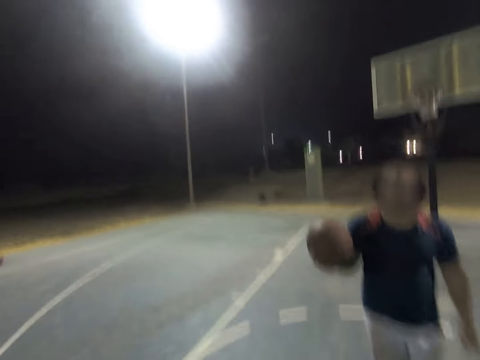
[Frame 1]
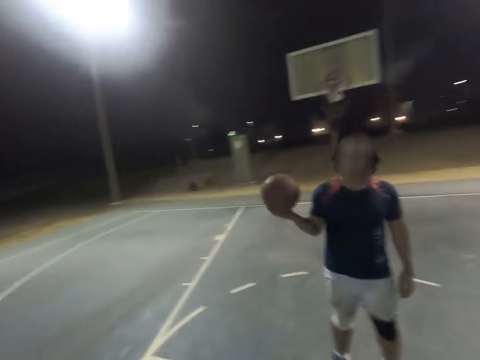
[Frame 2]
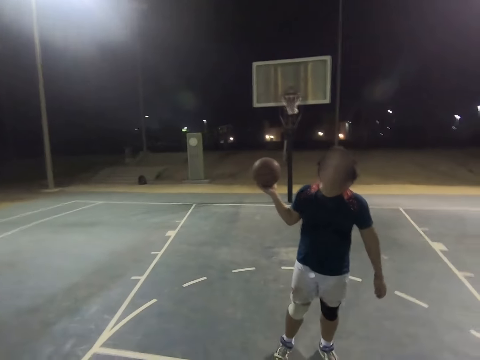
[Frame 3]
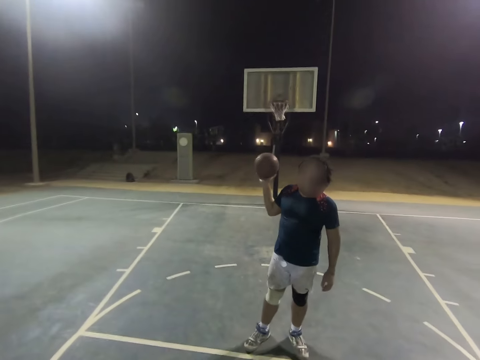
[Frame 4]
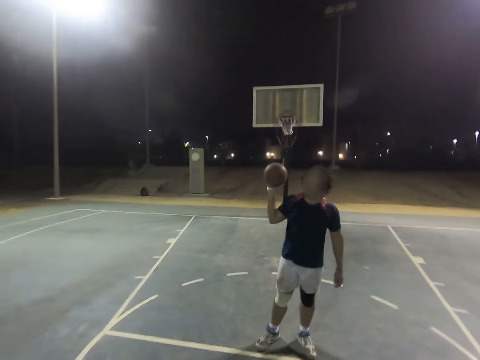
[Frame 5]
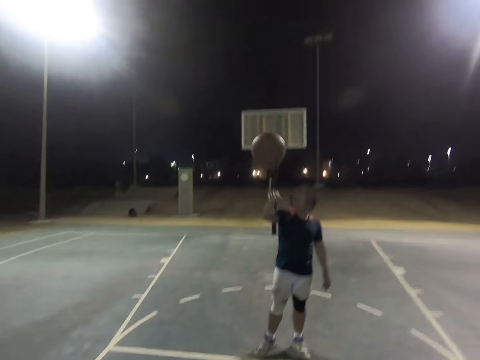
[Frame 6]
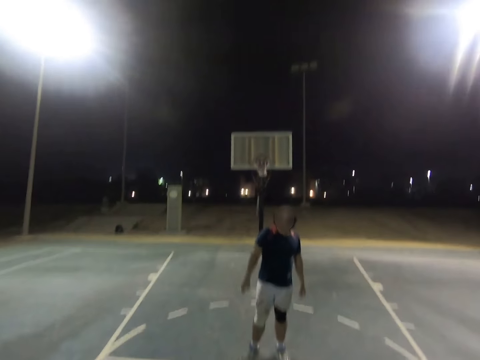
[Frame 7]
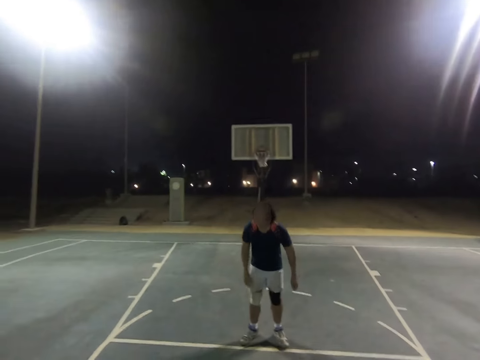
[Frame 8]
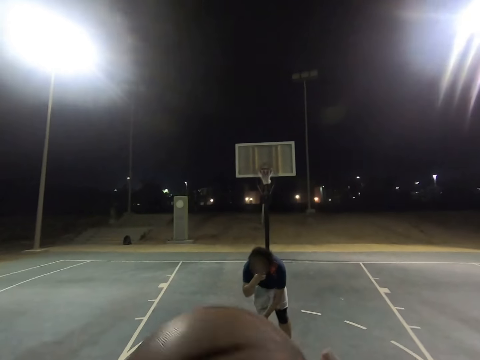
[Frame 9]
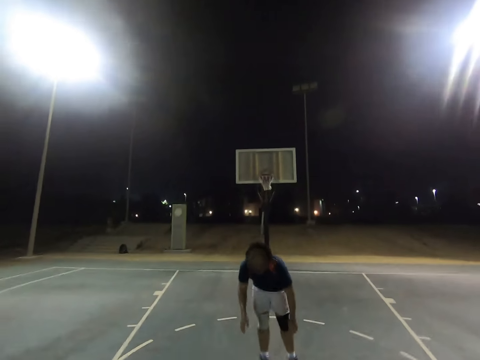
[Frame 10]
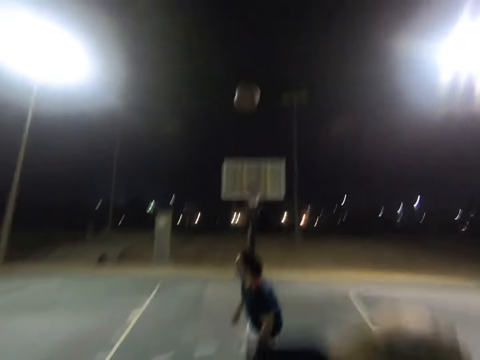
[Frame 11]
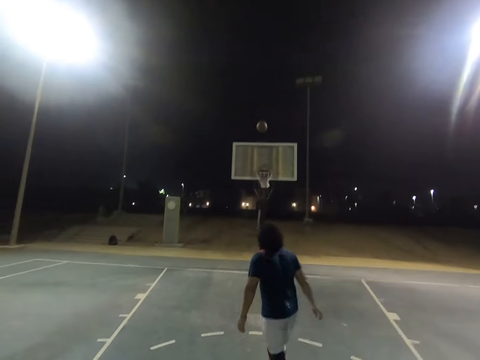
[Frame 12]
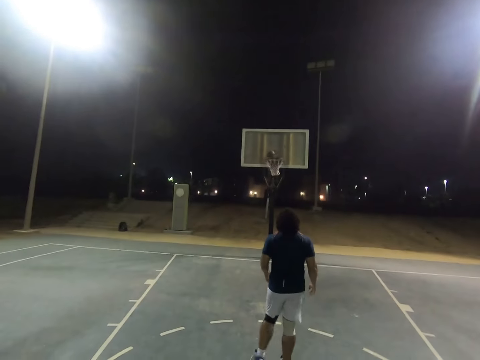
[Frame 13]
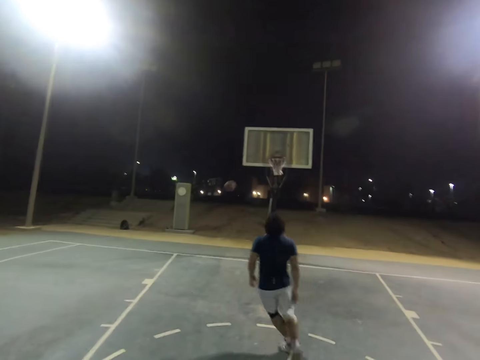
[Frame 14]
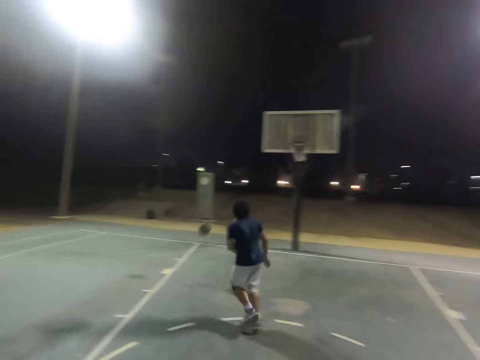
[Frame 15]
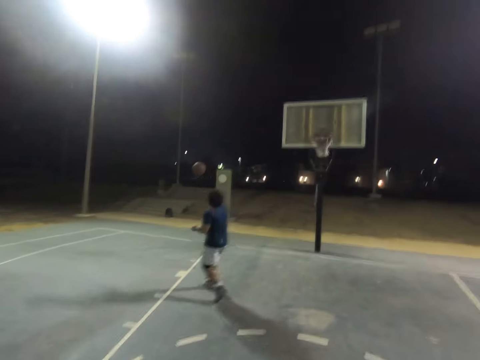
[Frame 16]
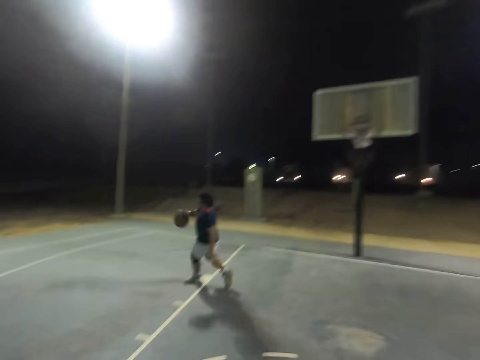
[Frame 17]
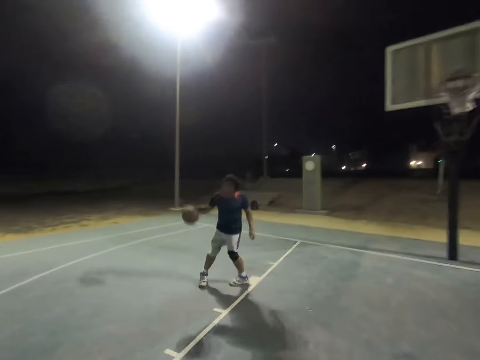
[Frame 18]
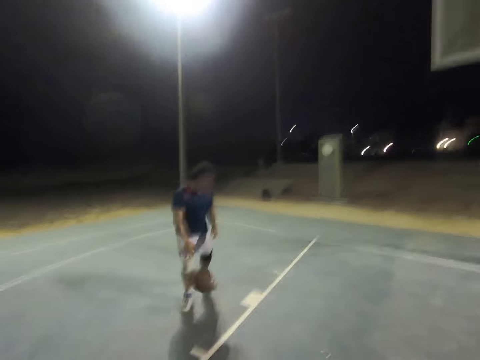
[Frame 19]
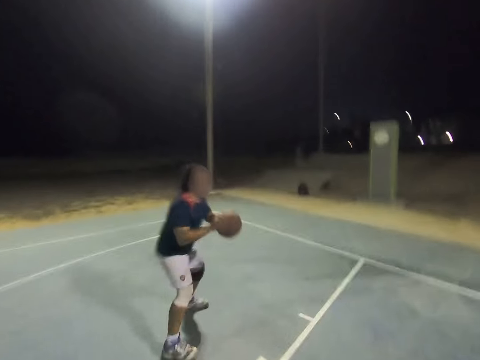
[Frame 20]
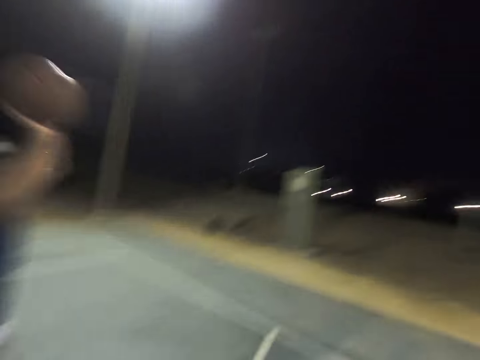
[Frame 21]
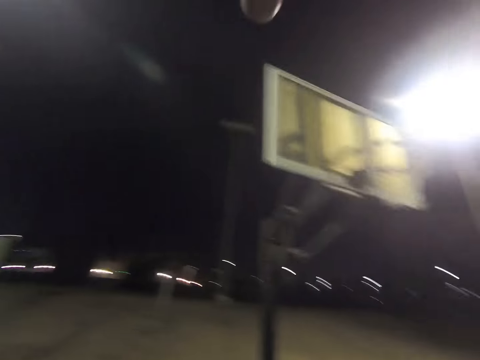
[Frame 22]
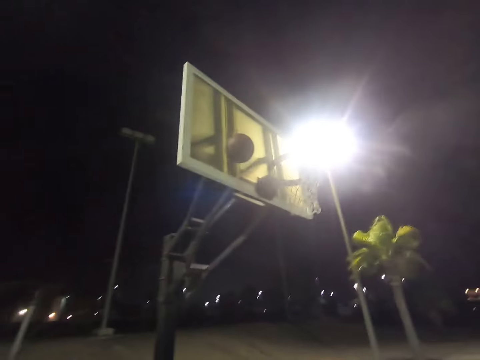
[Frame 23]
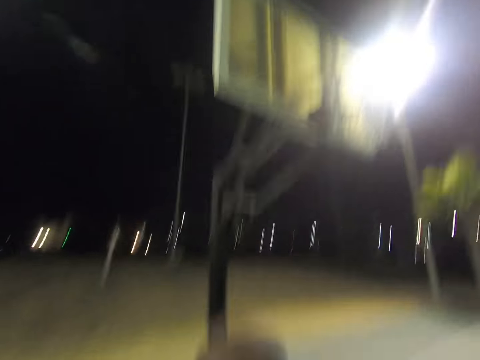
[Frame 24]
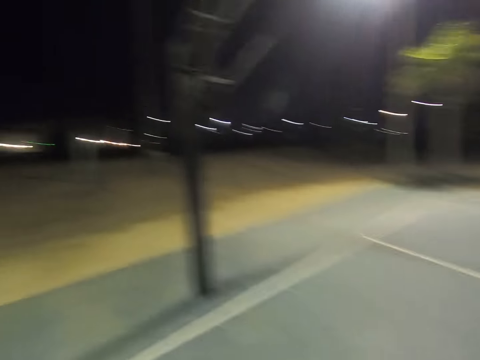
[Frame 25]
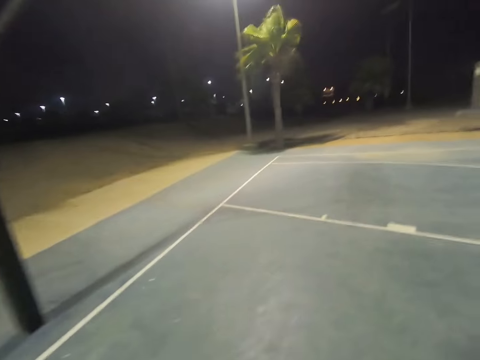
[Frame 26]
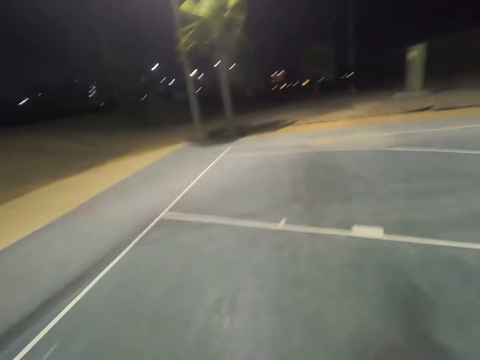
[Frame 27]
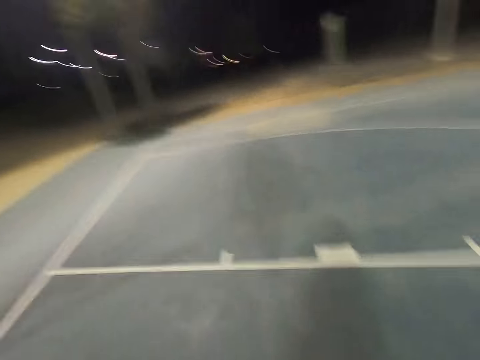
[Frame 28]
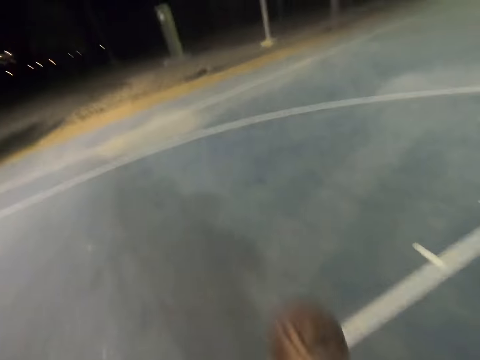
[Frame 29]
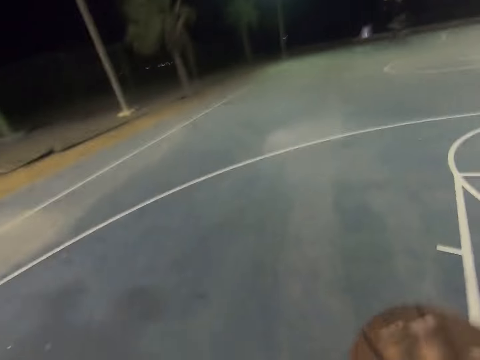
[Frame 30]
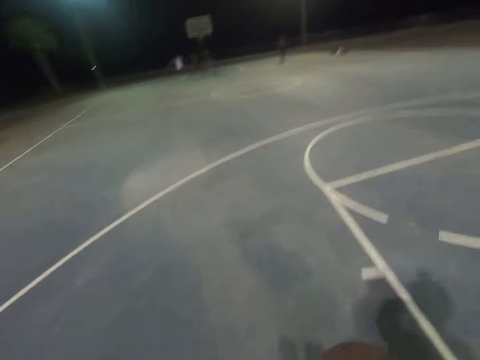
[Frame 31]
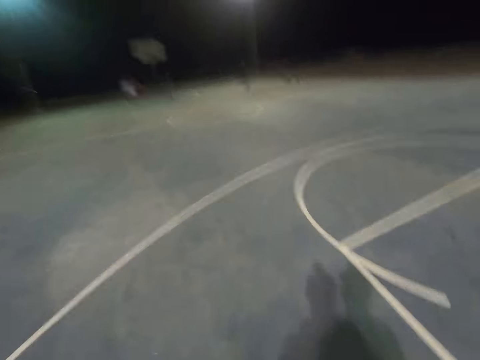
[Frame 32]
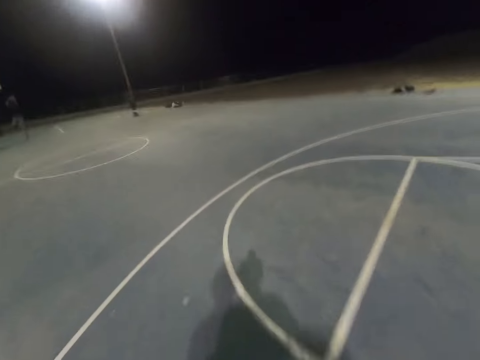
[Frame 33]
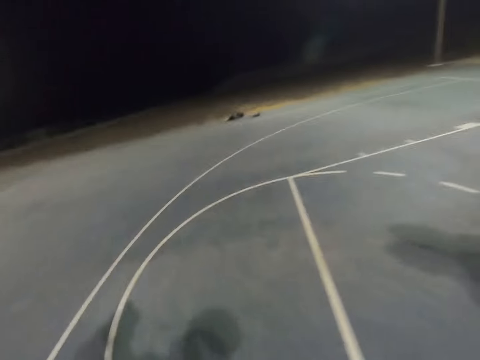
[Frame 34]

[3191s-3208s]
A man throws the basketball to the camera wearer. The camera wearer throws the ball towards the net. The man runs to the ball and makes a shot. The camera wearer dribbles away the ball.

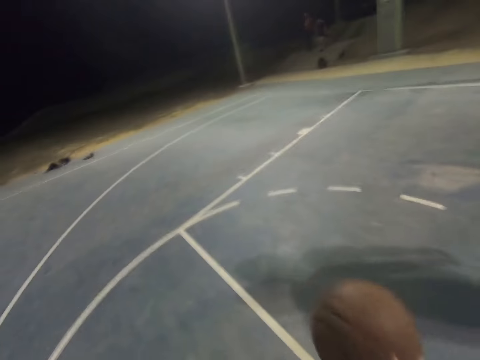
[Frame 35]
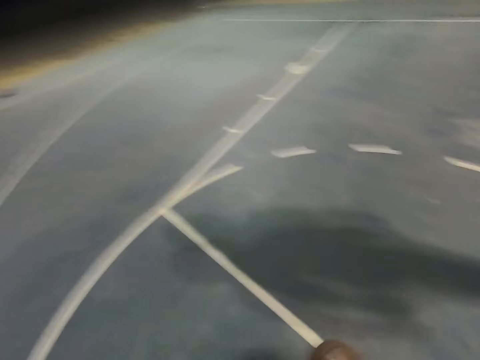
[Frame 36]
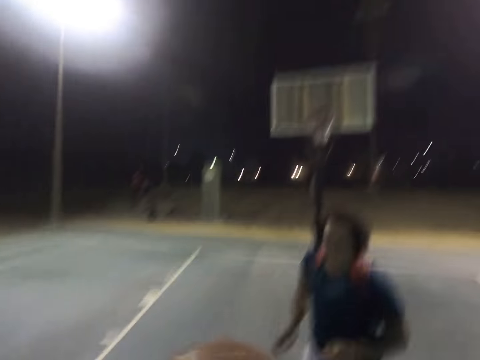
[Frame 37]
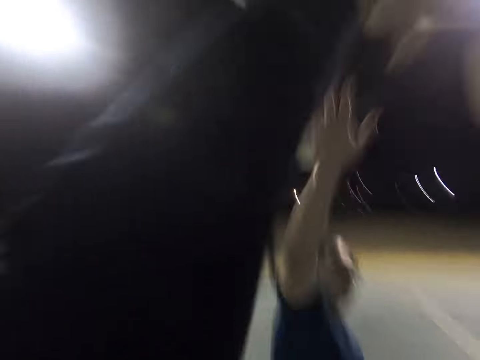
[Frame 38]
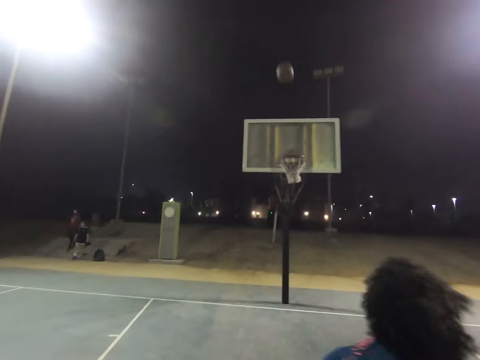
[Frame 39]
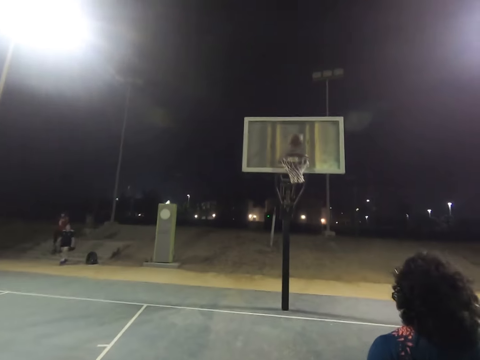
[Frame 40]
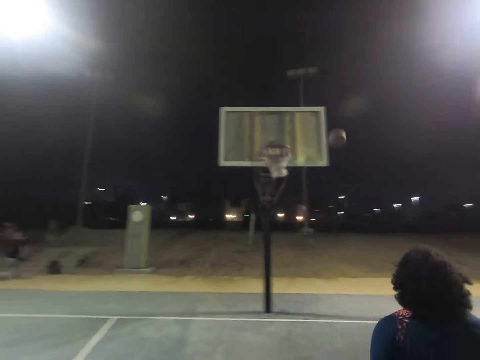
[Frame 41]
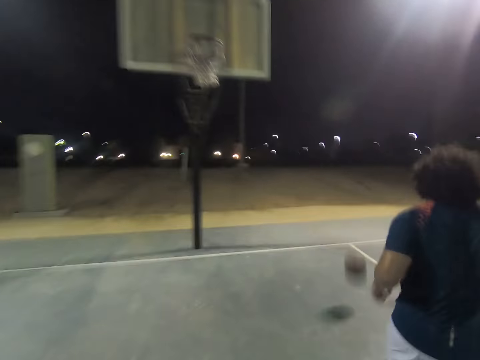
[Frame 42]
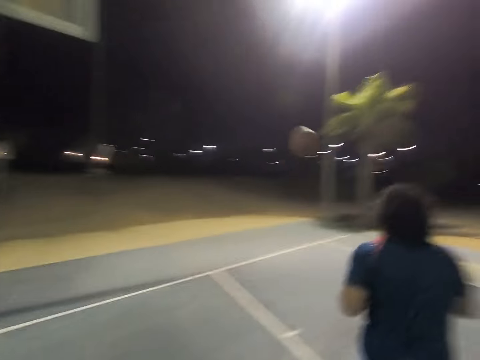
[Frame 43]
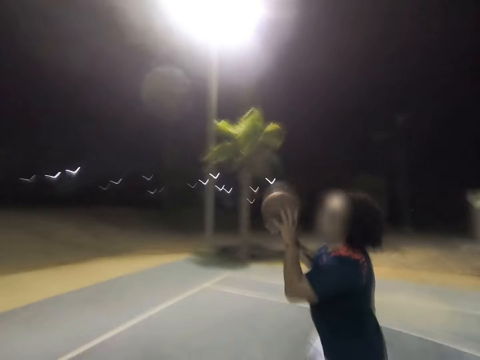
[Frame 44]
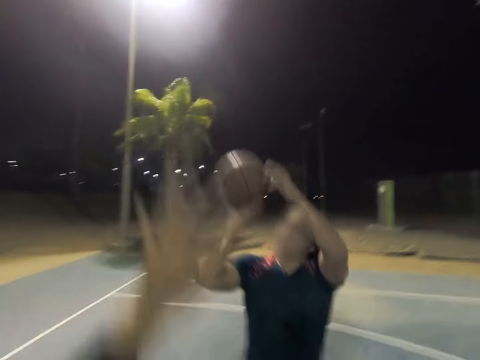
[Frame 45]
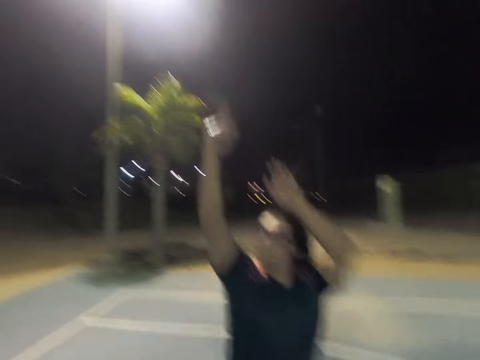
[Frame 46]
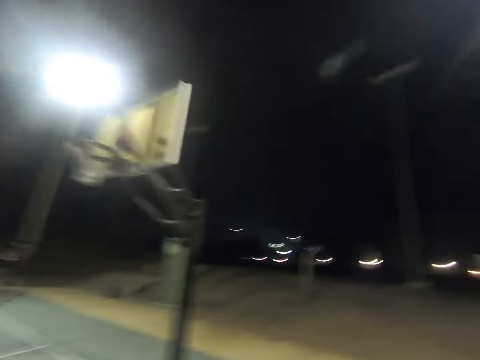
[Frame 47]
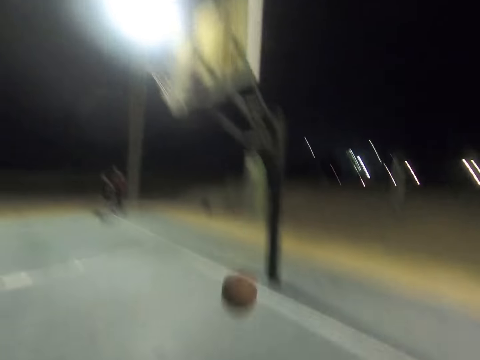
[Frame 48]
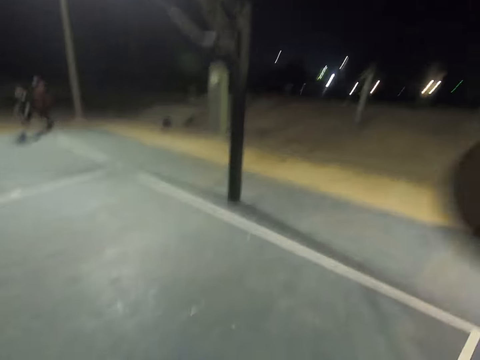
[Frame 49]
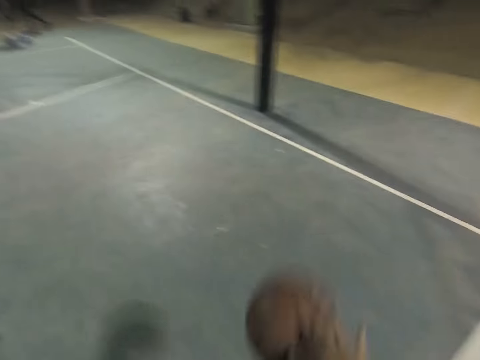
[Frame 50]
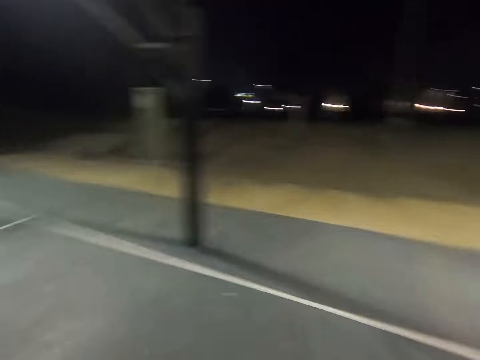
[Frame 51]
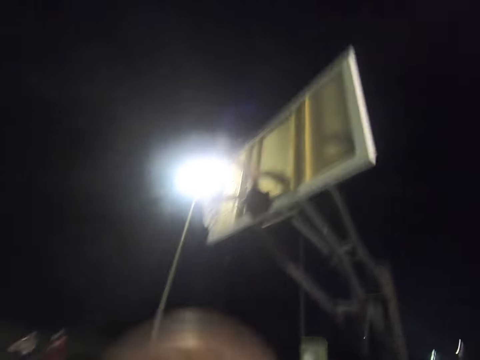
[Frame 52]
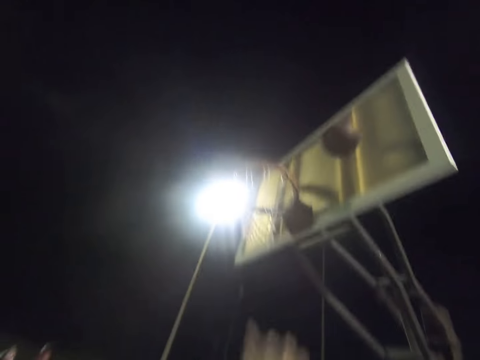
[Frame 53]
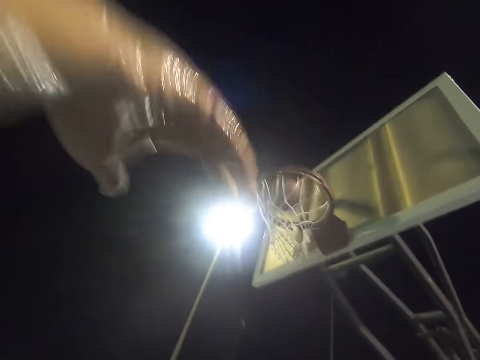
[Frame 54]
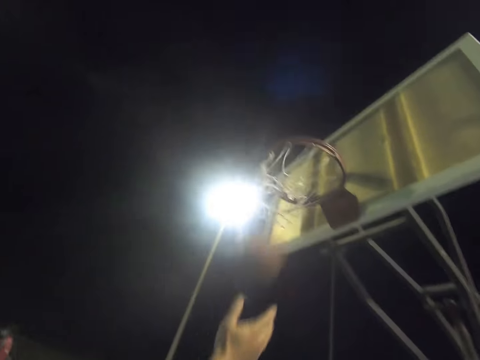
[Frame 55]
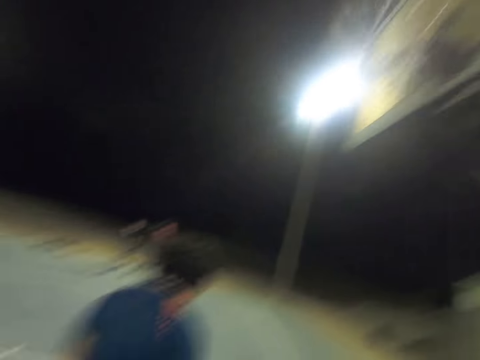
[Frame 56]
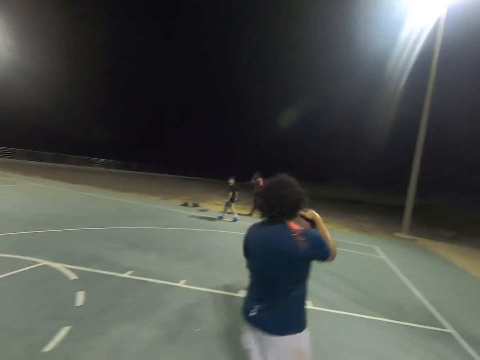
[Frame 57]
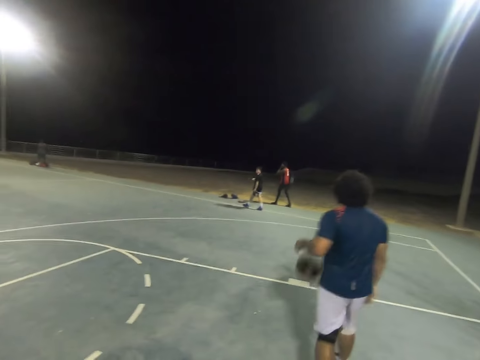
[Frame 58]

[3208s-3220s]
The camera wearer throws the ball towards the net. A man touches the ball. The man plays basketball with the camera wearer. The man makes a shot. The camera wearer gets the ball. They dribble the ball and make a shot.
